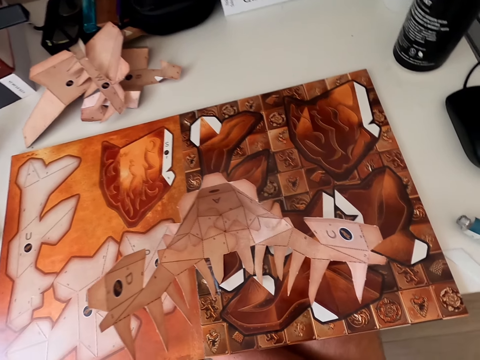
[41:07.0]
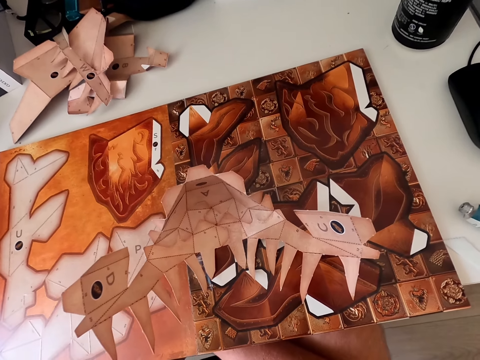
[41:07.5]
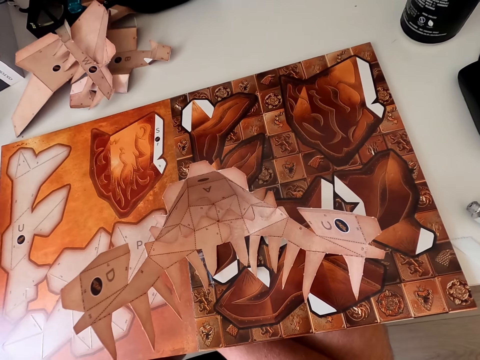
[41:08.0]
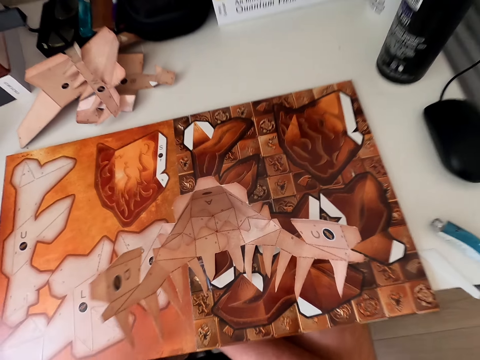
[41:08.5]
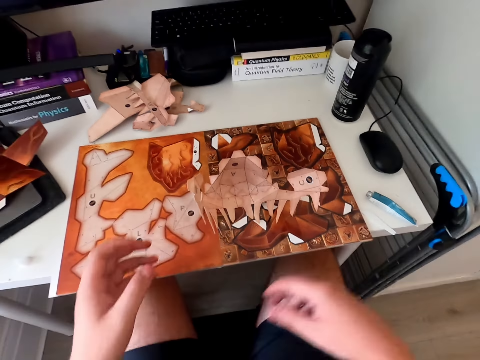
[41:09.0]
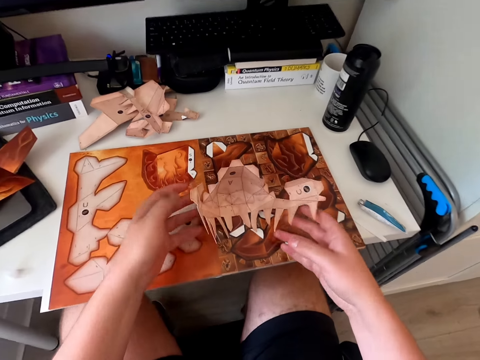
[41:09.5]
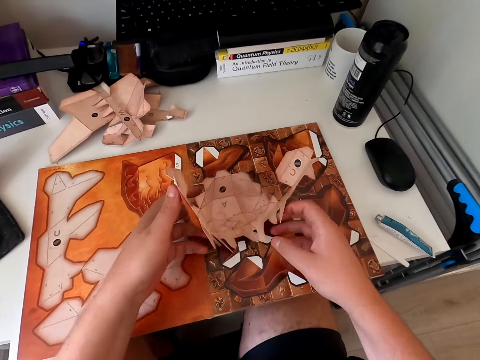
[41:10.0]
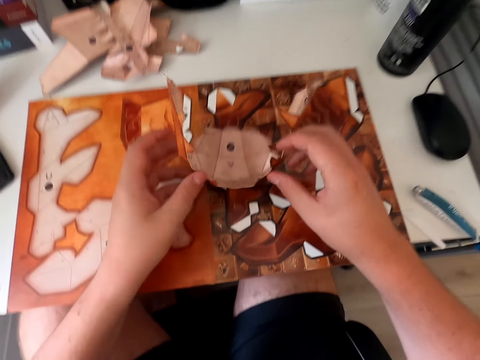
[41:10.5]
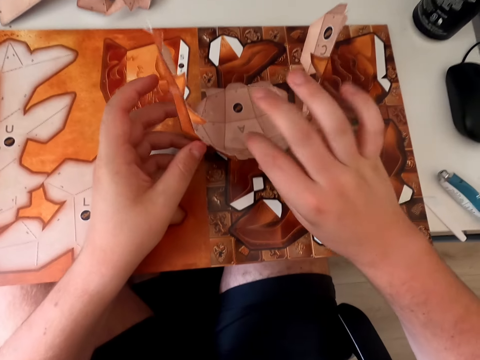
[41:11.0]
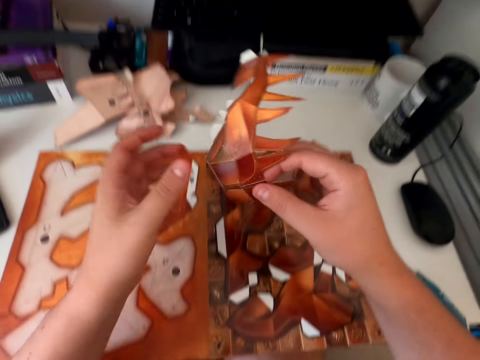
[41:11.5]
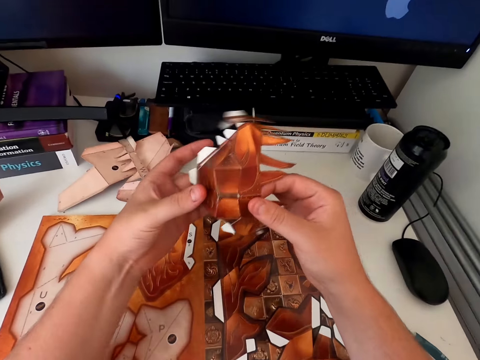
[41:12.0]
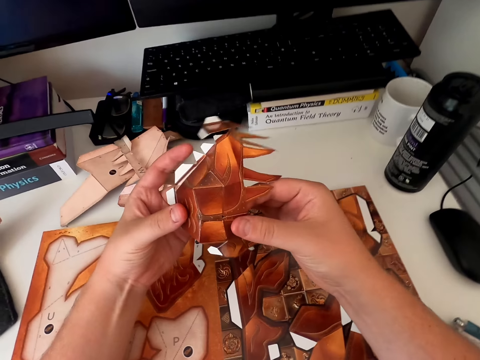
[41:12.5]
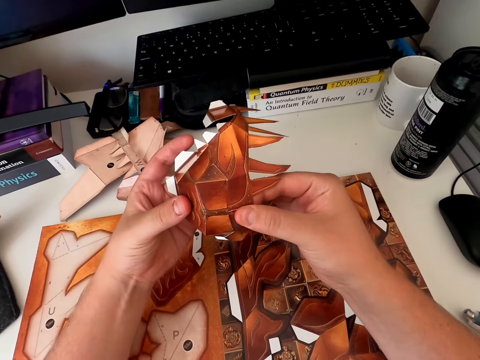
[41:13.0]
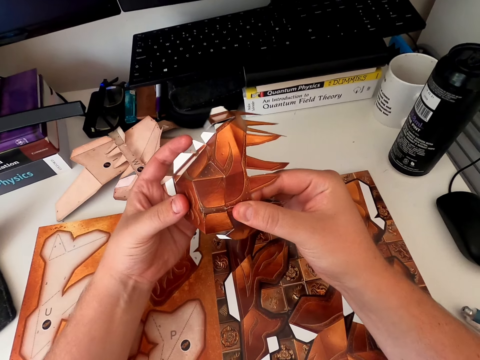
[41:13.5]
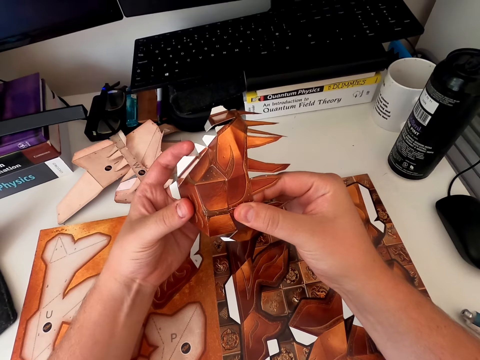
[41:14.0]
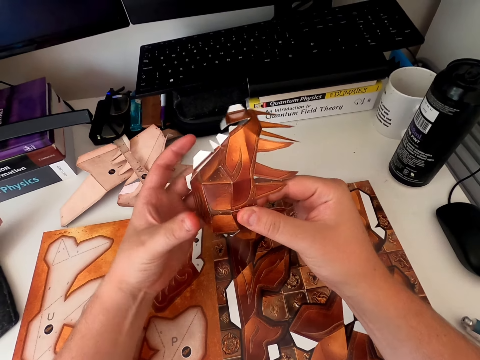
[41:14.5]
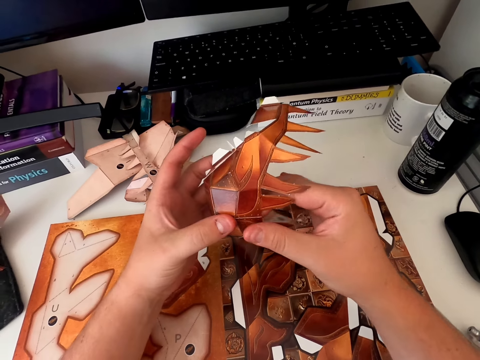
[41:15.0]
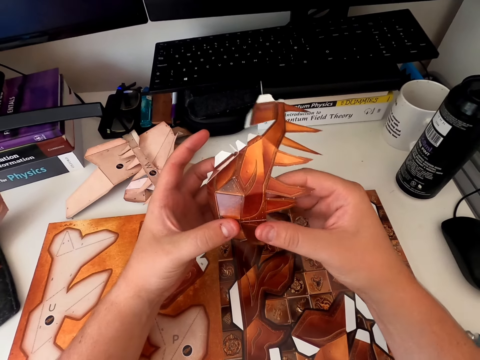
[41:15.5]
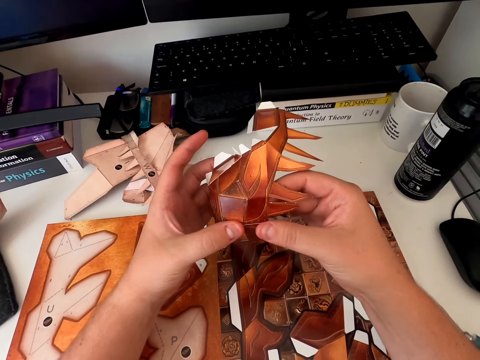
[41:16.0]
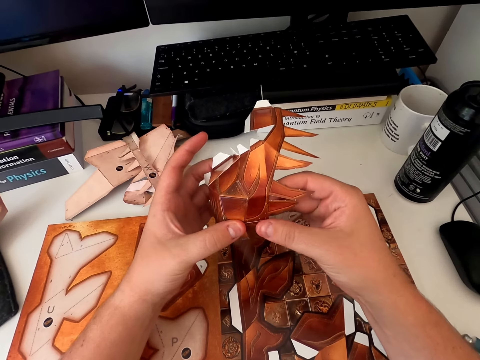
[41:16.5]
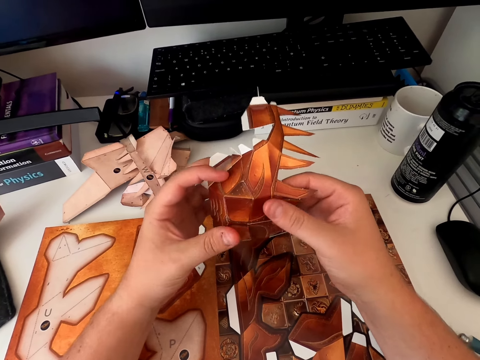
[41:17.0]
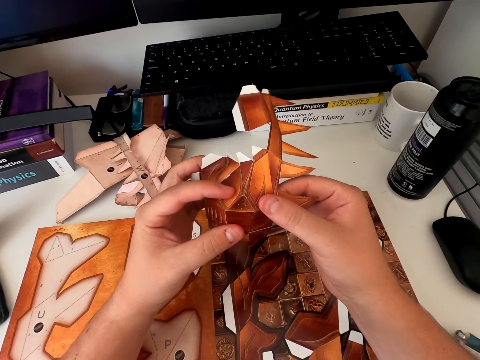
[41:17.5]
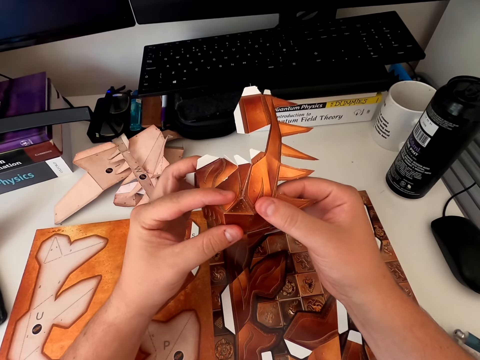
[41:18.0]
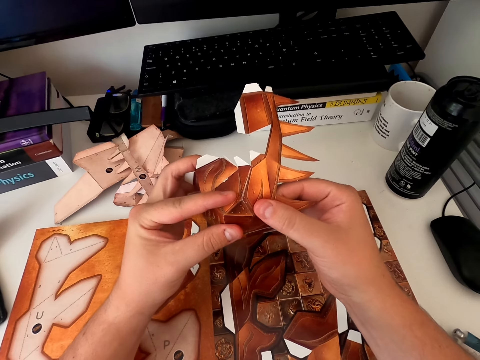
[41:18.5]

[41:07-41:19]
The camera wearer looks around. They hold a paper craft. They pick up the paper craft. They hold the paper craft. They join the paper together.

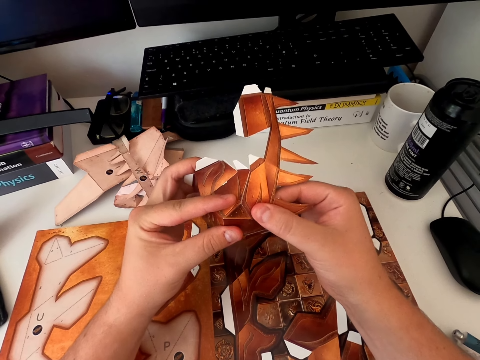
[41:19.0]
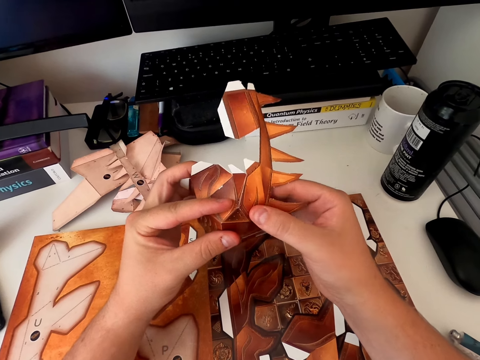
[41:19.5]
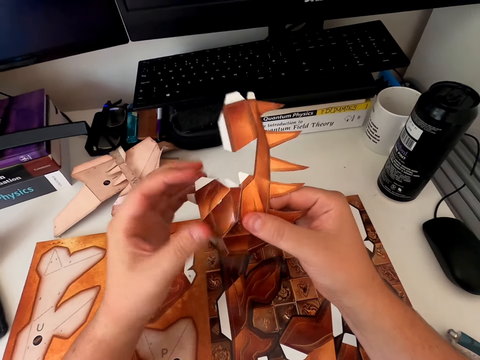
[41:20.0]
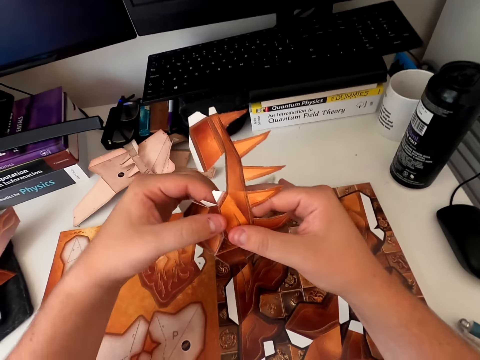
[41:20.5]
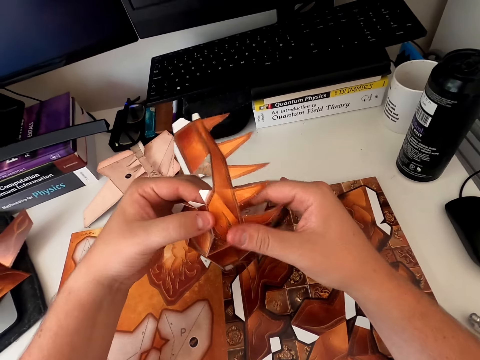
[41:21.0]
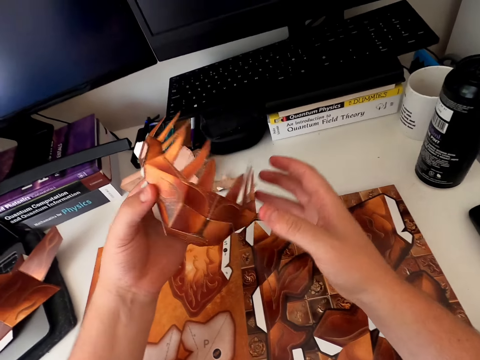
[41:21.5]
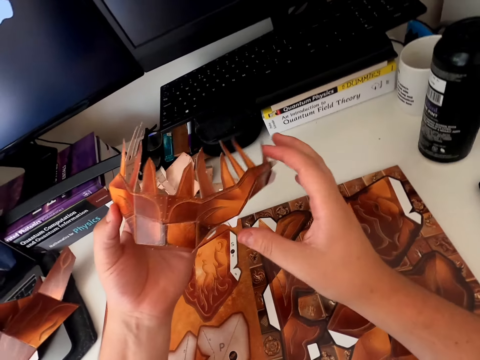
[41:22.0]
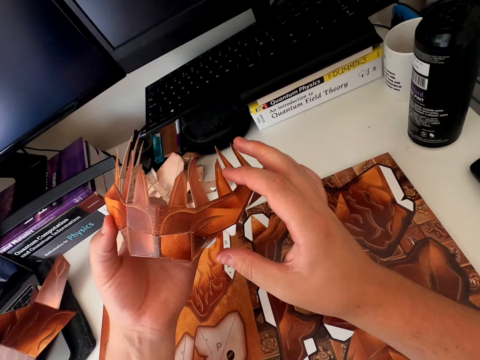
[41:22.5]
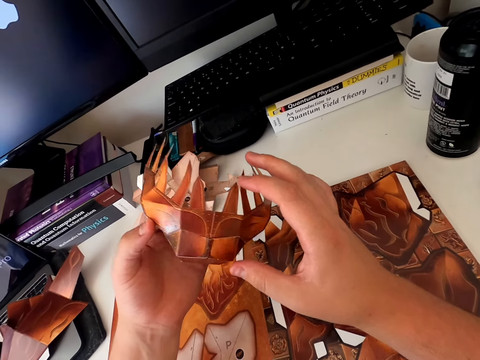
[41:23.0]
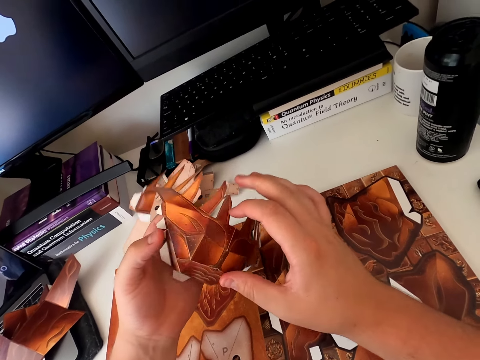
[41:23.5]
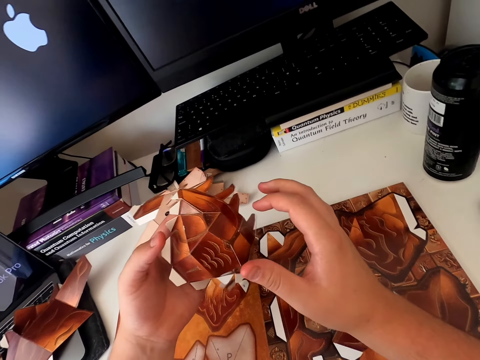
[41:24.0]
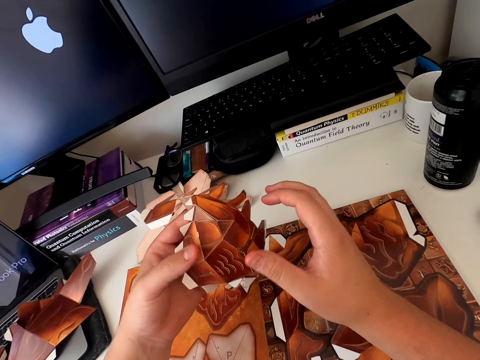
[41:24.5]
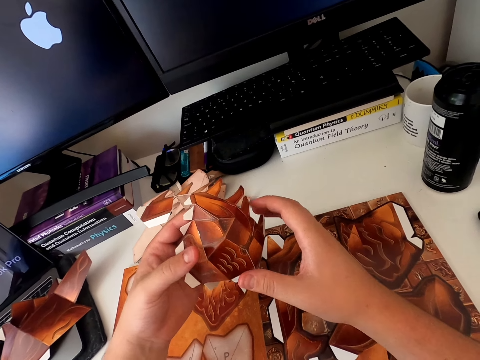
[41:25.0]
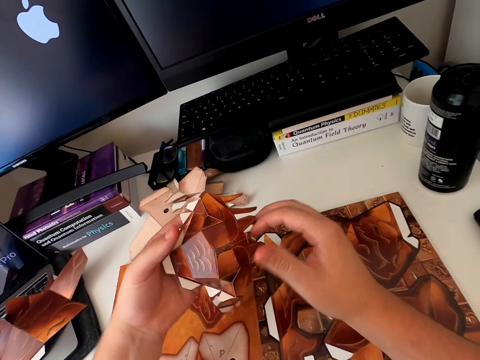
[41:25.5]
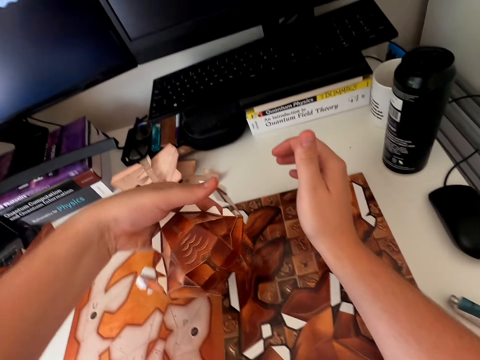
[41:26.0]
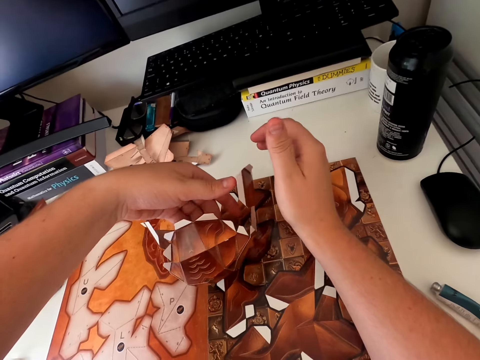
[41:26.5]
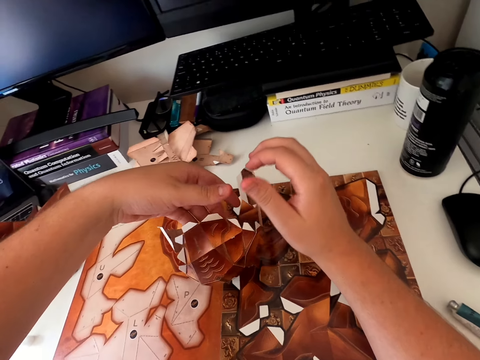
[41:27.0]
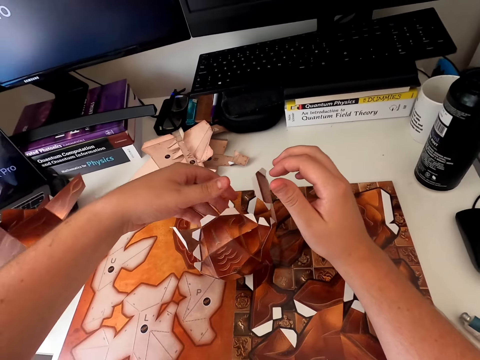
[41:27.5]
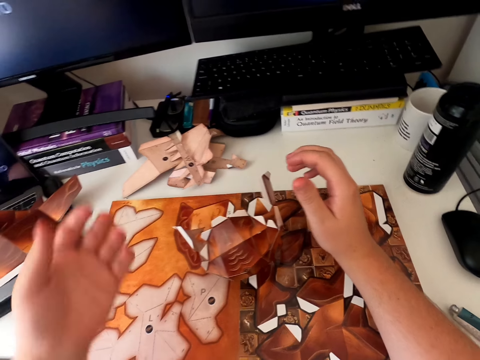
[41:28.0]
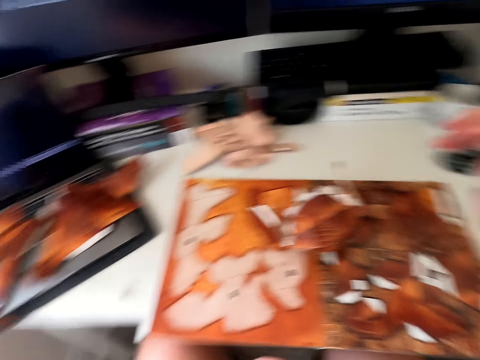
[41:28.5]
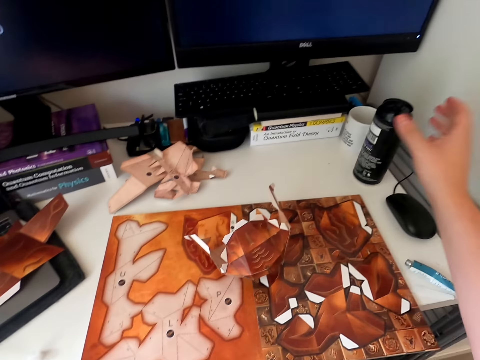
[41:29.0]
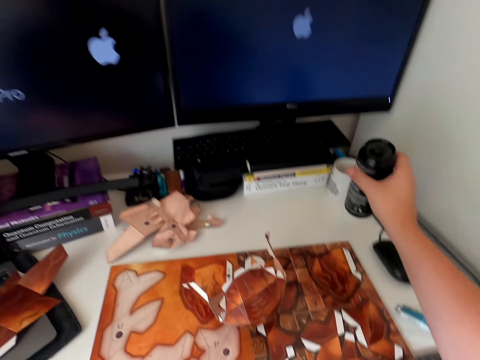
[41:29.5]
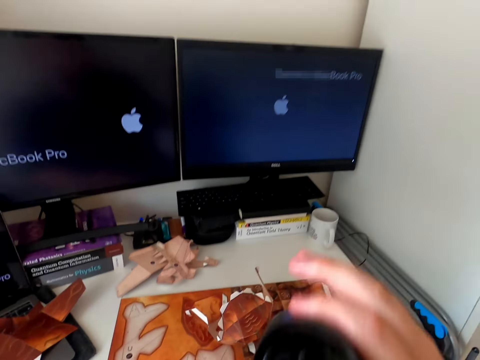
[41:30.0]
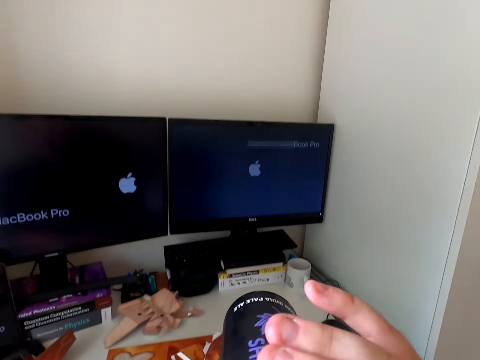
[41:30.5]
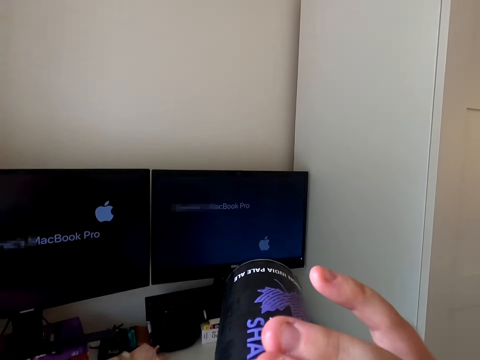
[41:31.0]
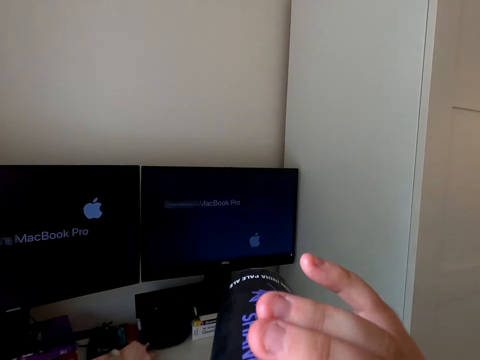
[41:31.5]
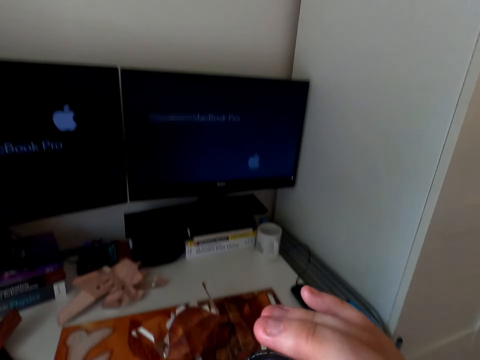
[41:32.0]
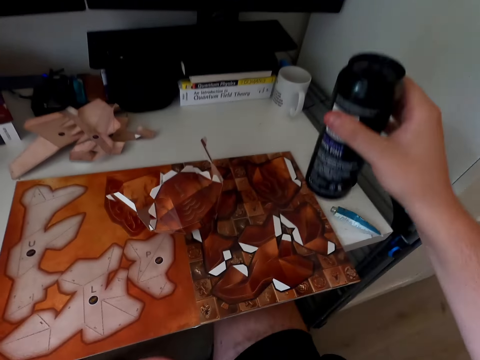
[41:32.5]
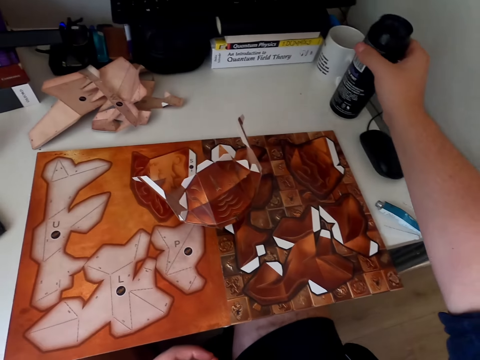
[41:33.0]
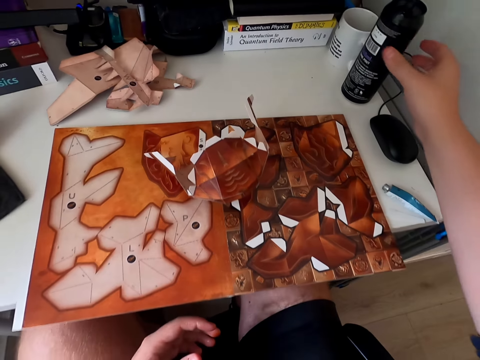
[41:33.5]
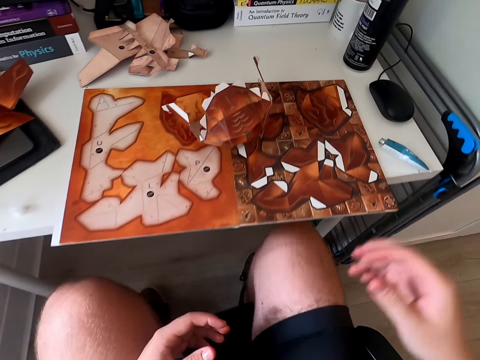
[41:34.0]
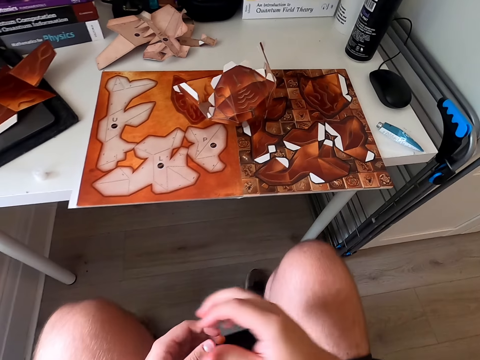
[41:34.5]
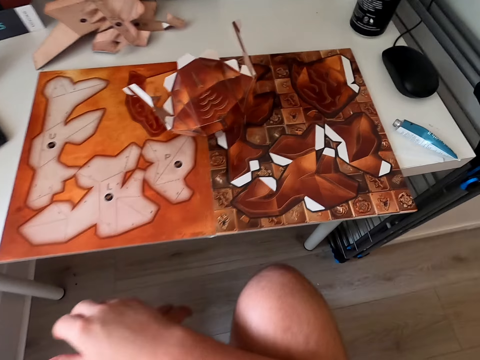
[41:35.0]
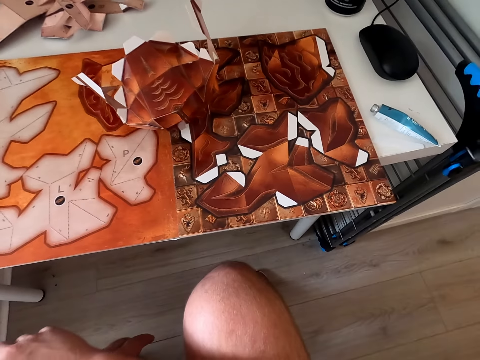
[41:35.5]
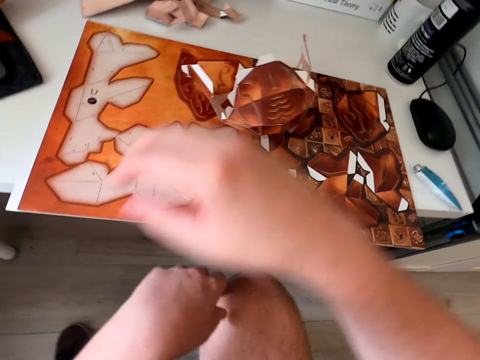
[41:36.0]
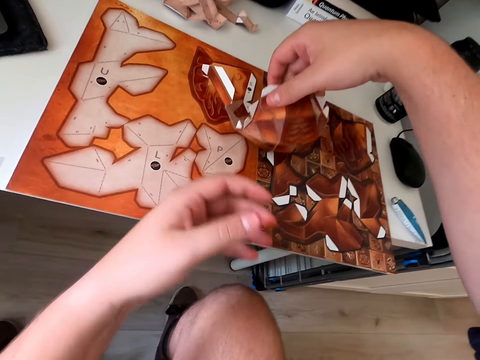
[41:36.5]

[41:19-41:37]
The camera wearer sticks a paper craft. They turn the paper craft. They hold the paper craft. They turn the paper craft. They put the paper on the table. They move their hand. They pick up a bottle. They drink. They put the bottle on the table. They move.
